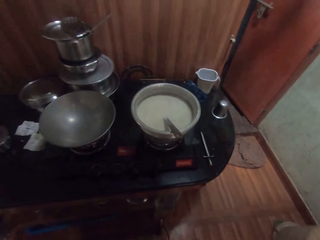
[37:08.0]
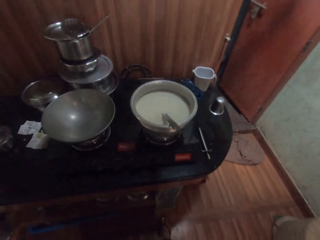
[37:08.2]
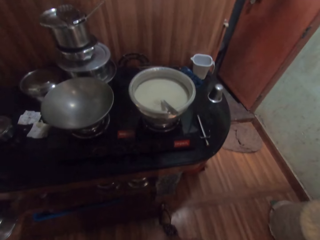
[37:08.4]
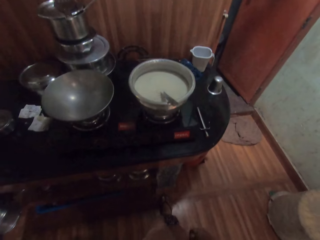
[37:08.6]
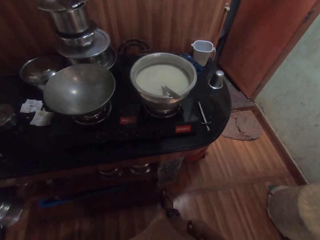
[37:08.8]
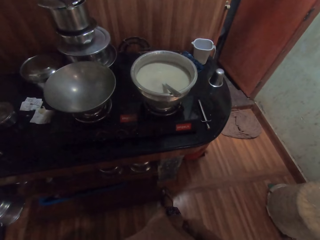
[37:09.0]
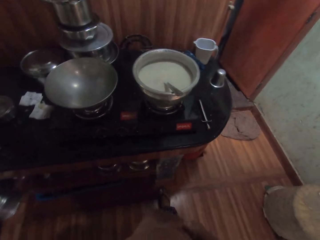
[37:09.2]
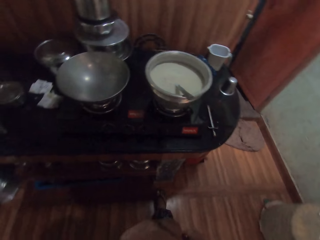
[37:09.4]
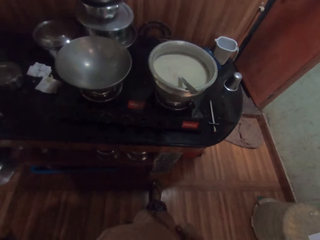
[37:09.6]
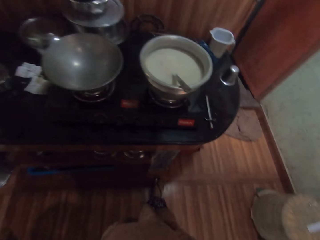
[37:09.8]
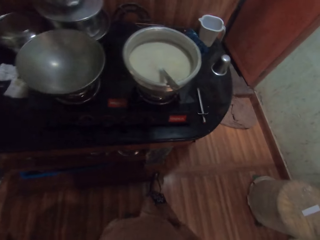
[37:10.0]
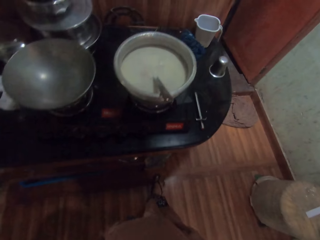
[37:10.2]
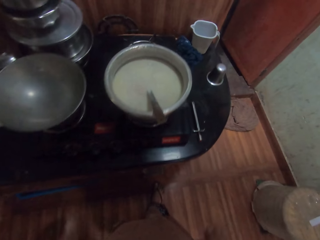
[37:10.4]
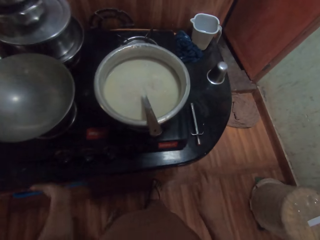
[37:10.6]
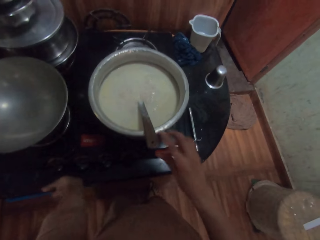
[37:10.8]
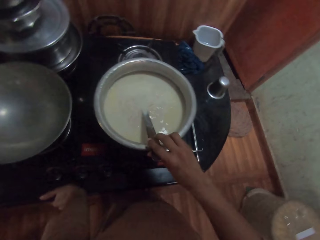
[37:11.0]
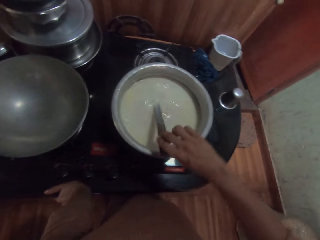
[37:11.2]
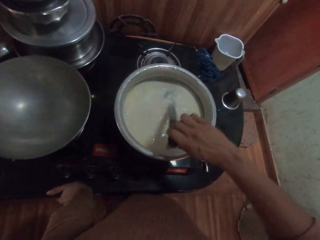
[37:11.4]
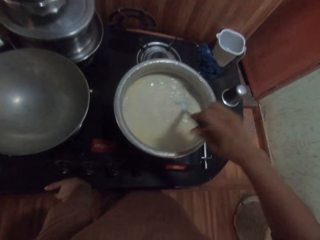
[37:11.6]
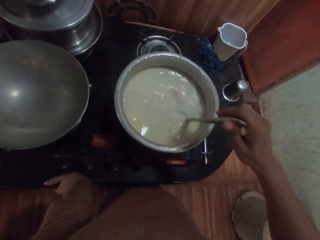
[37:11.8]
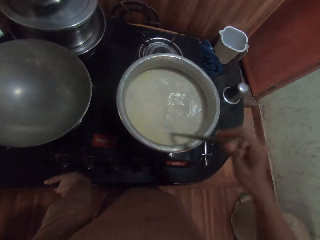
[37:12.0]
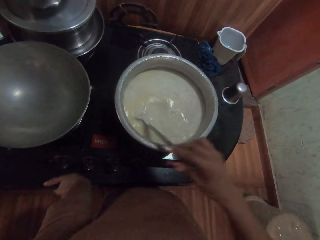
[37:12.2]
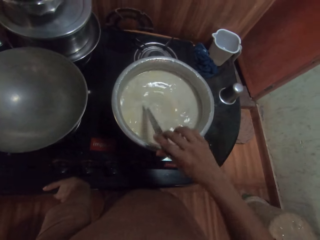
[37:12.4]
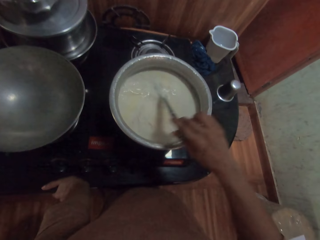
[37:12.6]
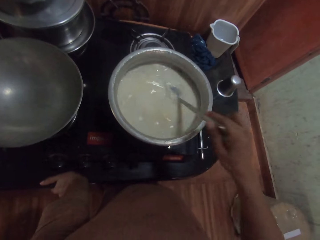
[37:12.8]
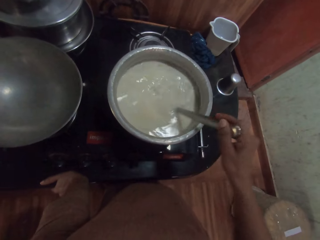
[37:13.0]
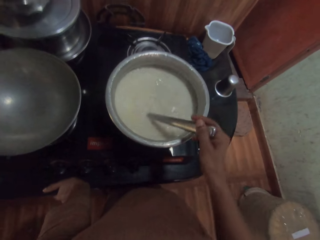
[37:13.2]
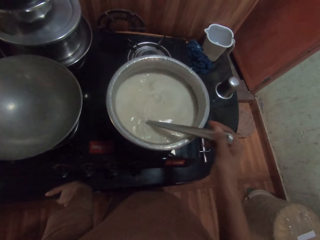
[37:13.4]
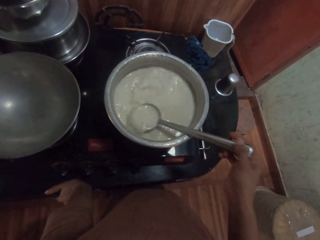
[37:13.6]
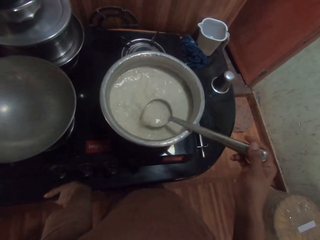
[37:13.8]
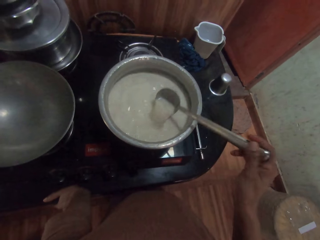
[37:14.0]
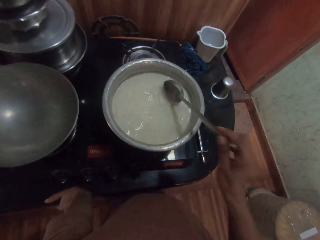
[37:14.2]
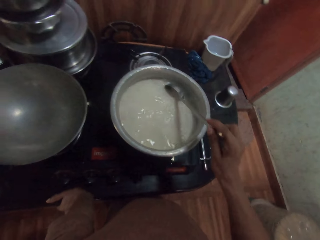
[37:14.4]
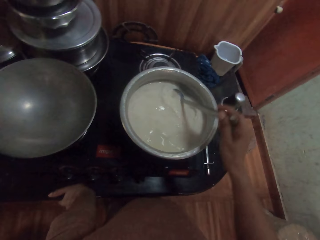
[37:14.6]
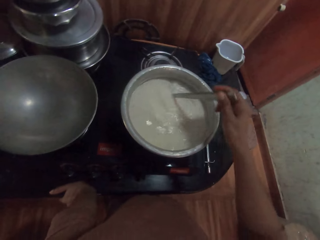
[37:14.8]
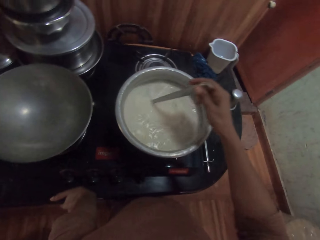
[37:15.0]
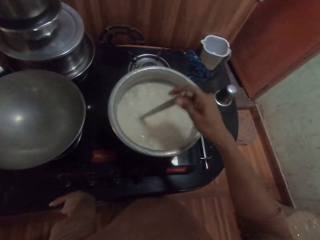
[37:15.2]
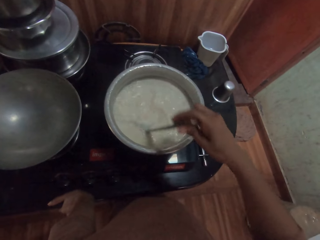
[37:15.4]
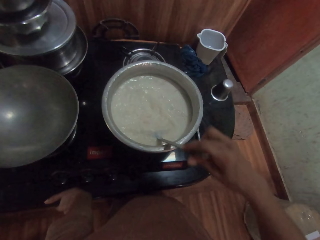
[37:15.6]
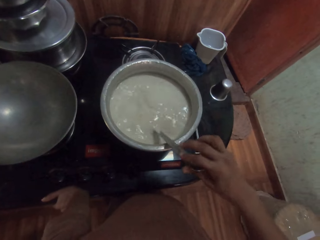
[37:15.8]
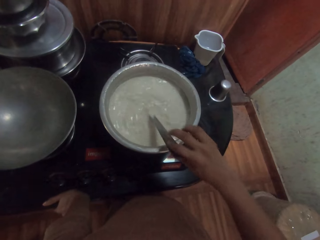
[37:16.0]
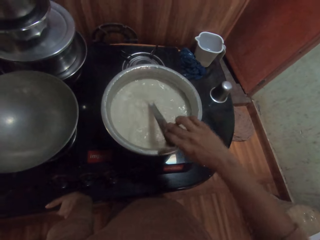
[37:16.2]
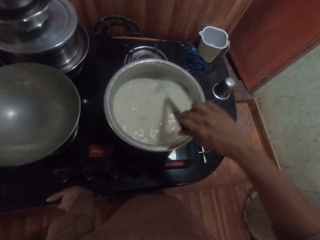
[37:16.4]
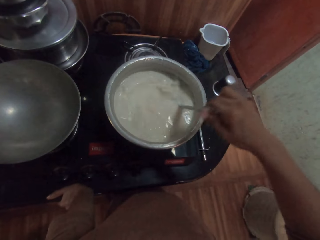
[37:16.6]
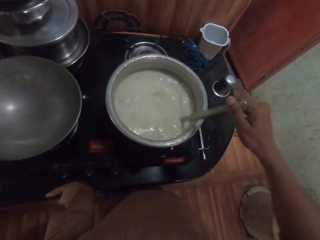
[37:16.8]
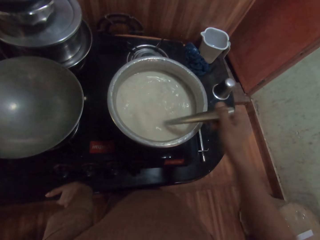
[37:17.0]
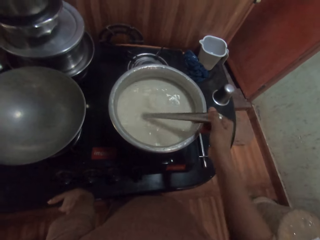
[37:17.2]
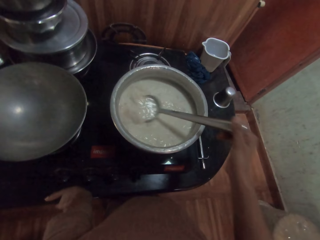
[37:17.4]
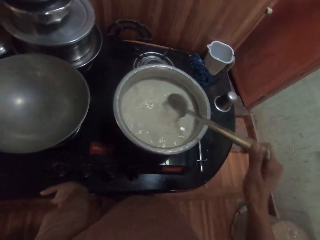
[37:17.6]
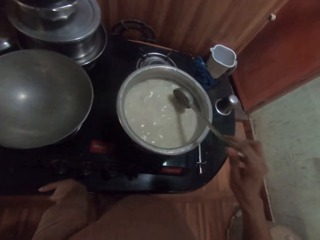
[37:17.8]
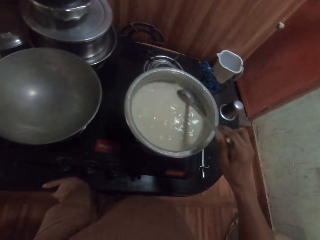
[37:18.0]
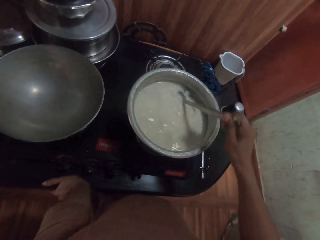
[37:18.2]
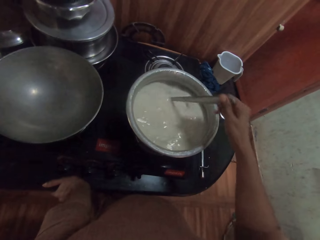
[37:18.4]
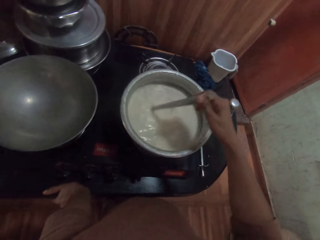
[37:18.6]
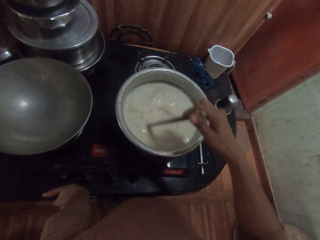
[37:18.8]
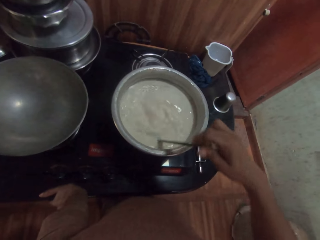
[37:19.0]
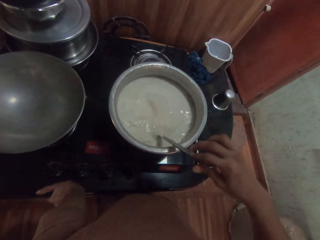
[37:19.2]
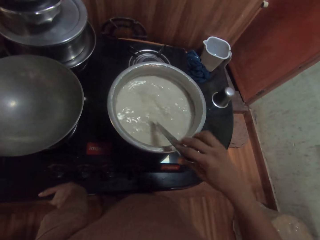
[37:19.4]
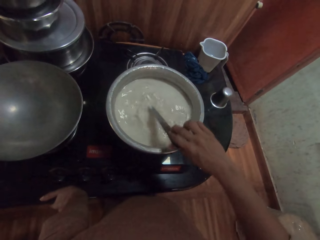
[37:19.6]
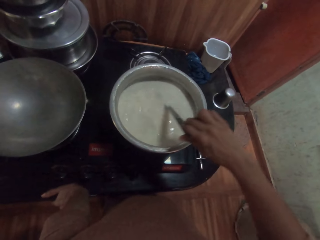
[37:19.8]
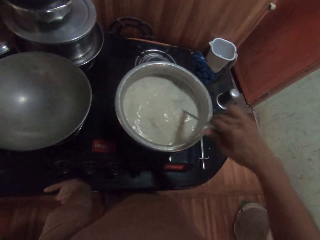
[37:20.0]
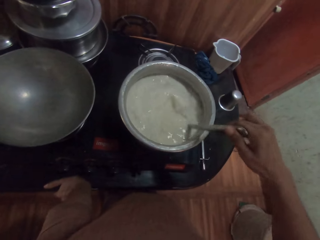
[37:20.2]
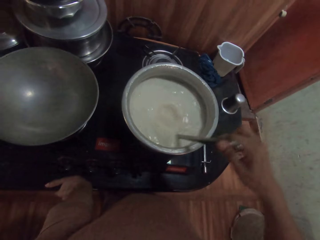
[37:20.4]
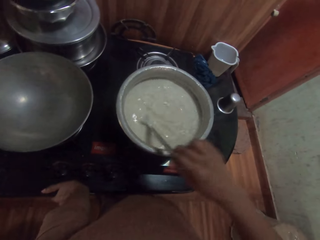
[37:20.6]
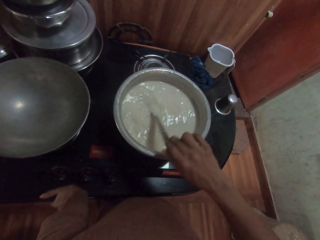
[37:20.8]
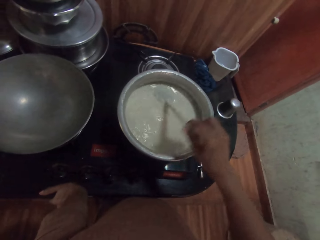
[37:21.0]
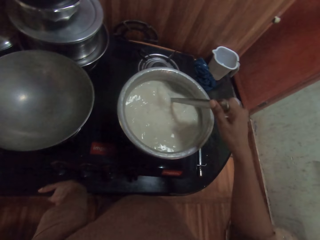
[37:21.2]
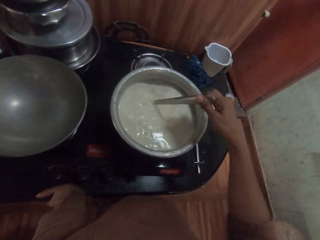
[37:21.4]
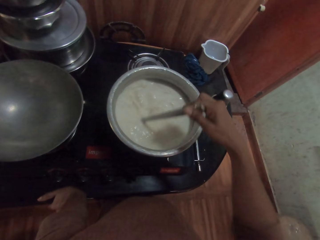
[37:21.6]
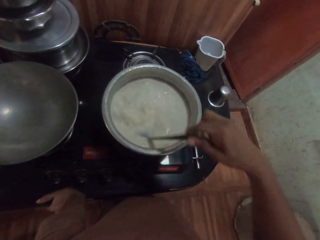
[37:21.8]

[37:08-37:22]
The camera wearer moves the hand from the cooking area. She adjusts the clothes. She places her left hand on the glass panel of the gas cooker. She stirs the cow milk in the pot on the gas cooker with the spoon in her right hand. She holds the spoon and mixes the food with the spoon. She holds the spoon and mixes the food with the spoon.

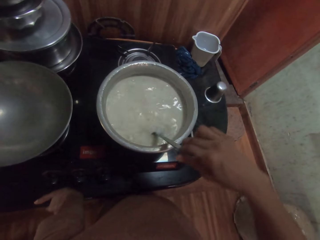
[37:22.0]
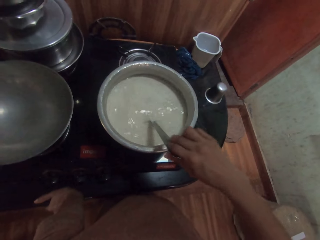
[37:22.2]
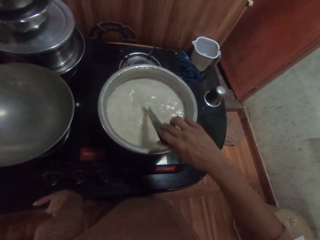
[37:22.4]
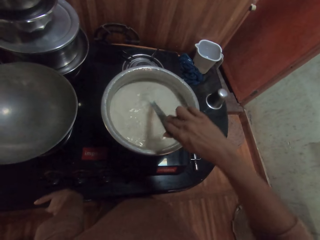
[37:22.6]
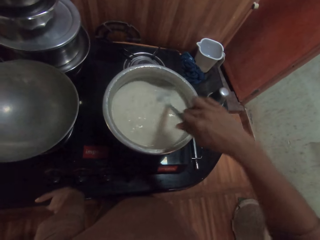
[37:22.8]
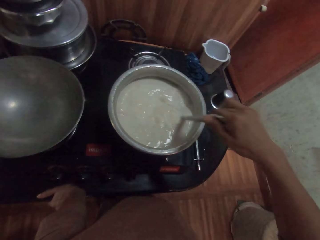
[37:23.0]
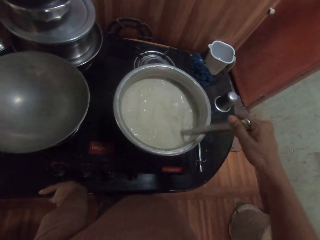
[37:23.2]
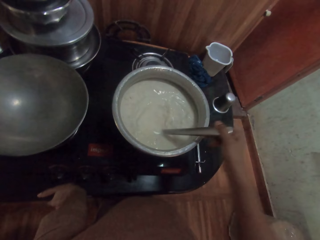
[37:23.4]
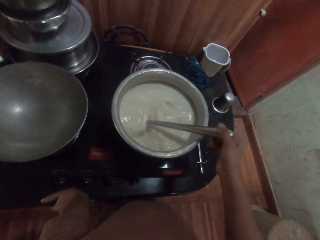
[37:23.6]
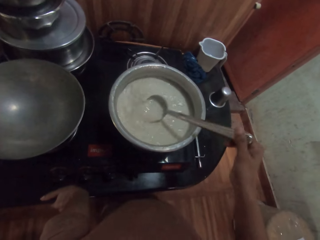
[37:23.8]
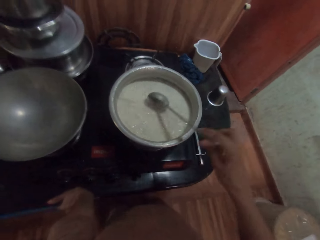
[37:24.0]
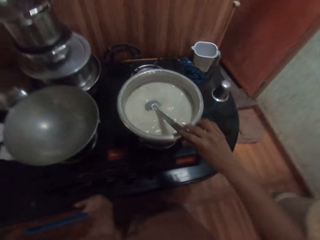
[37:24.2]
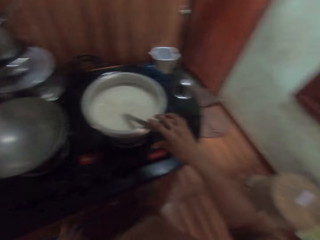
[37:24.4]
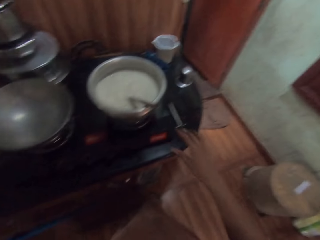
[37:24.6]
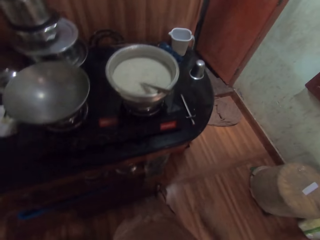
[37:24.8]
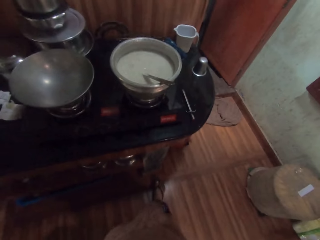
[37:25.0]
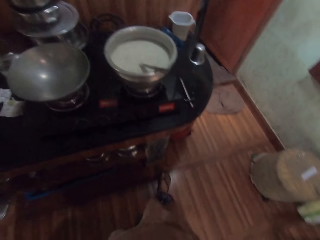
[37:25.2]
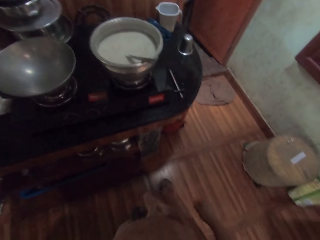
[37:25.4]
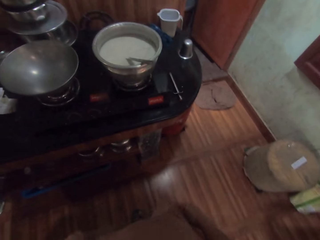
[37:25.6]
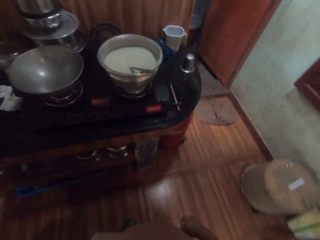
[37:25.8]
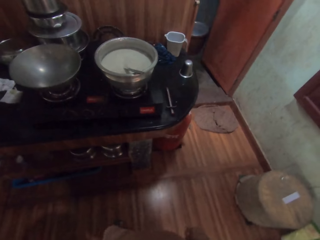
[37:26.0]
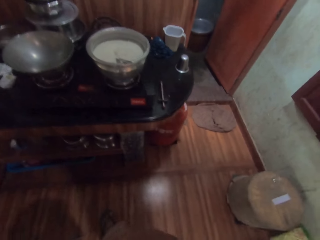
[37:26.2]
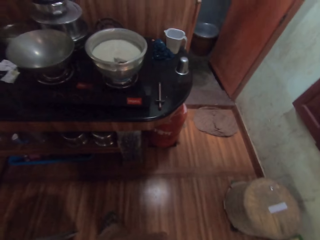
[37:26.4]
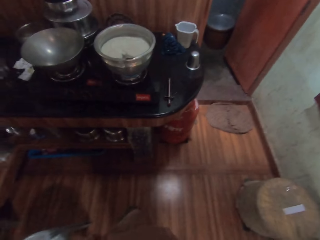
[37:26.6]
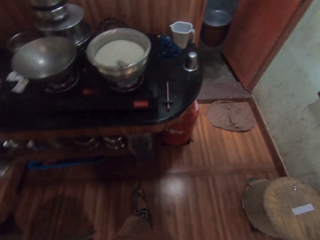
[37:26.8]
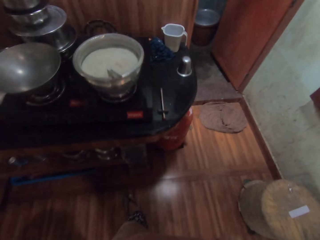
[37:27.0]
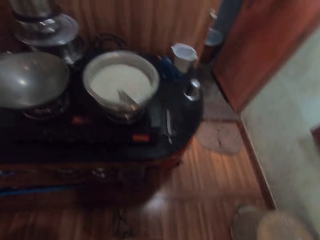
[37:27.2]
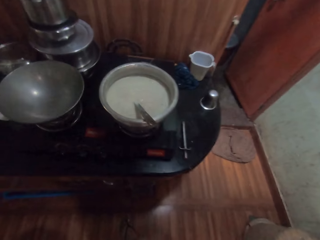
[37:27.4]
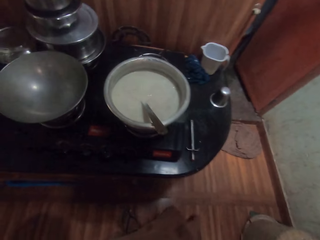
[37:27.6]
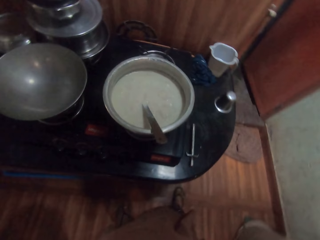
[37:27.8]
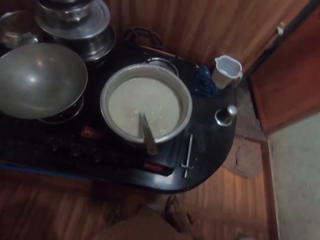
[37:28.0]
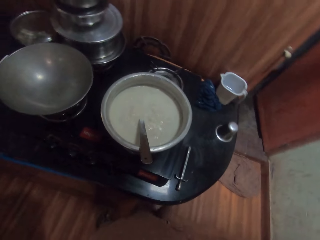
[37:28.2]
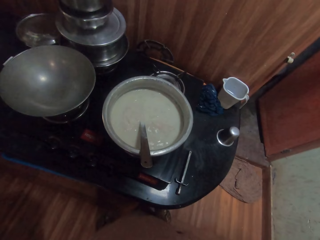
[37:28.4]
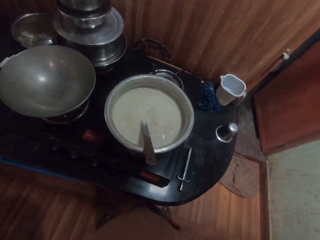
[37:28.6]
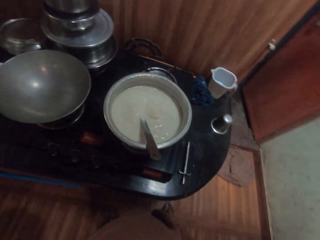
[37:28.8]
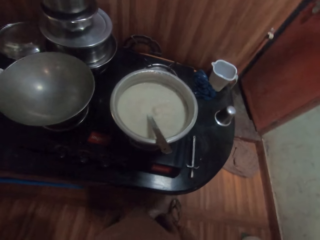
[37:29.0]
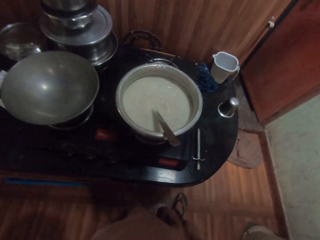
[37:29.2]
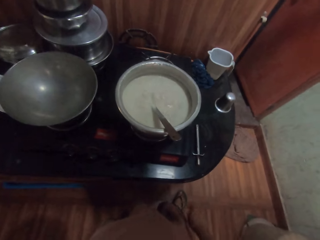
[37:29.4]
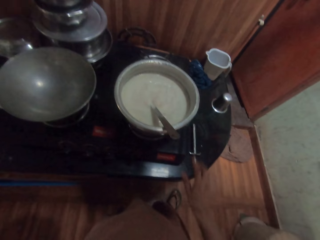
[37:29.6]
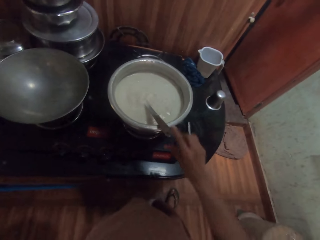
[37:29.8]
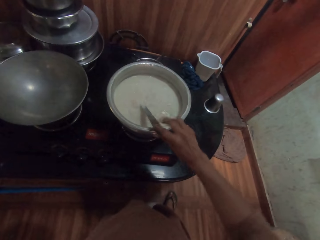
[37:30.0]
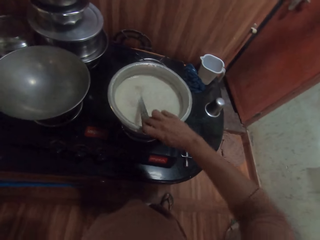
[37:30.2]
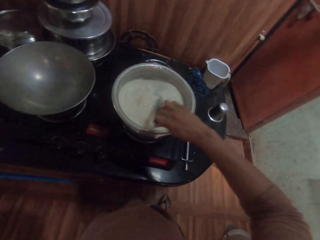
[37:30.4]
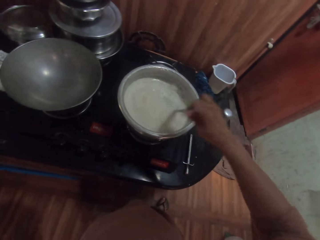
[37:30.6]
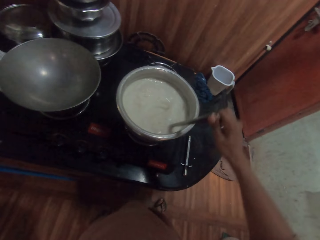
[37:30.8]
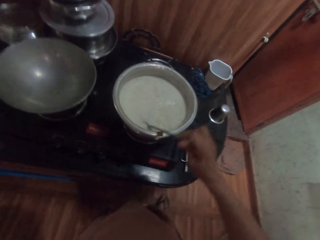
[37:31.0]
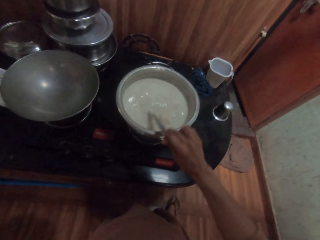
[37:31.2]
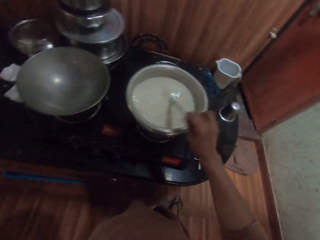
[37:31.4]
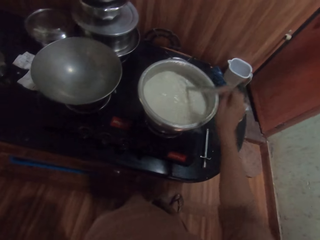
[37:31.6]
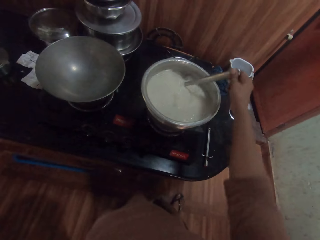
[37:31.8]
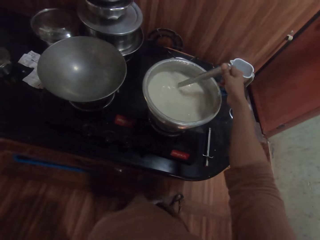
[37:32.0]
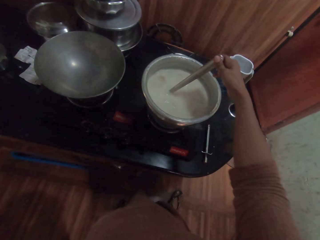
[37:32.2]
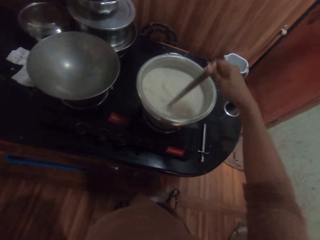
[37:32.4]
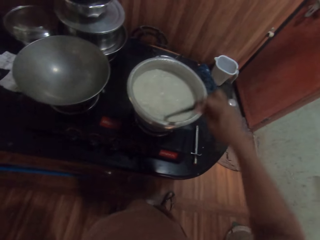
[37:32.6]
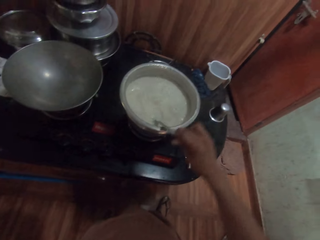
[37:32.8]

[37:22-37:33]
The camera wearer places the spoon in her right hand in the pot on the gas cooker. She stirs the cow milk in the pot on the gas cooker with the spoon in her right hand.
